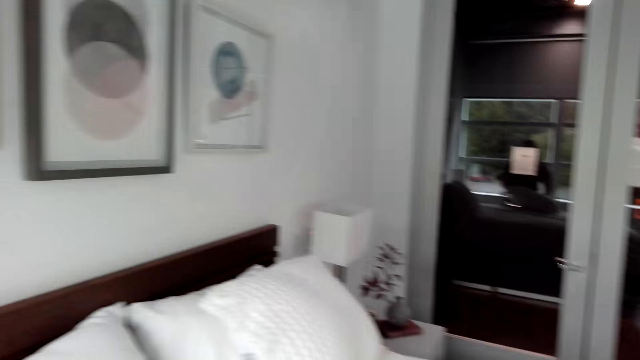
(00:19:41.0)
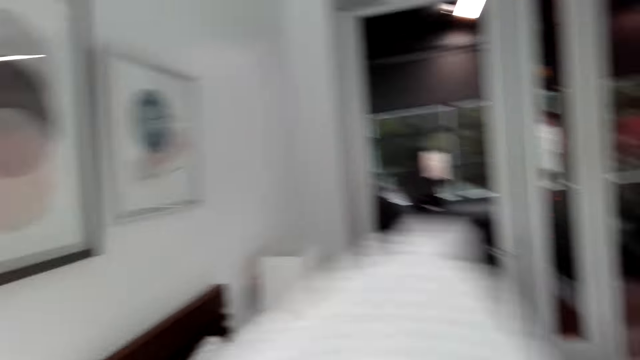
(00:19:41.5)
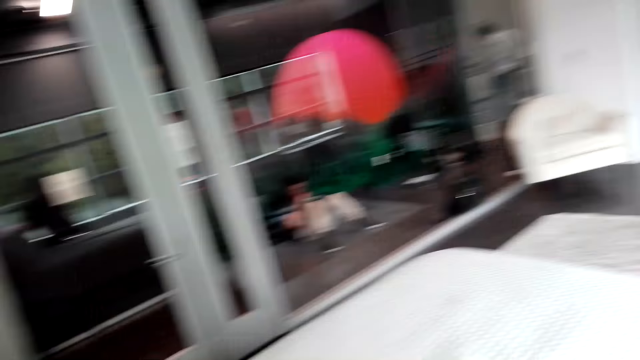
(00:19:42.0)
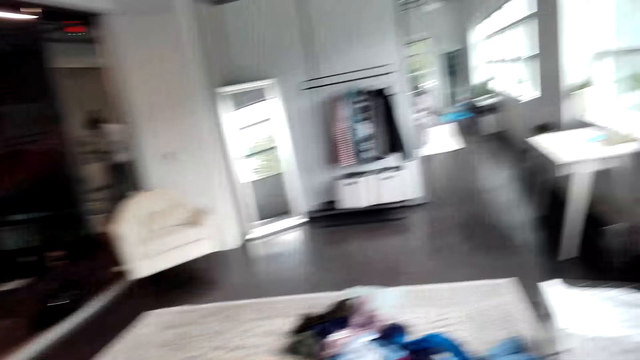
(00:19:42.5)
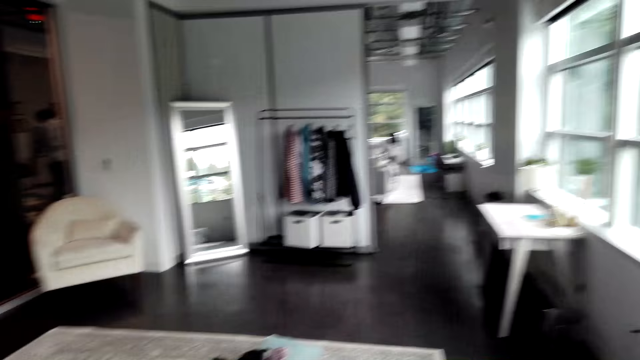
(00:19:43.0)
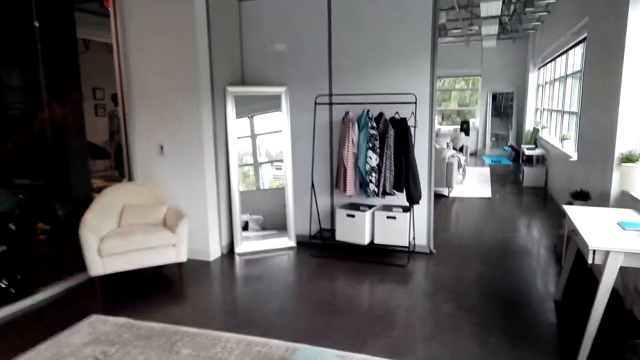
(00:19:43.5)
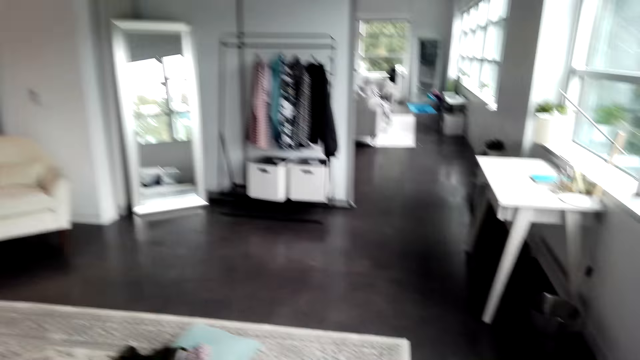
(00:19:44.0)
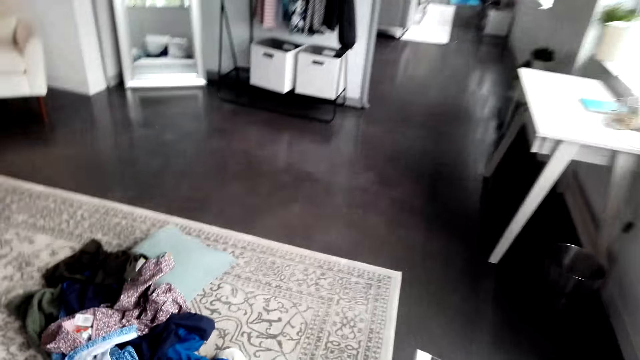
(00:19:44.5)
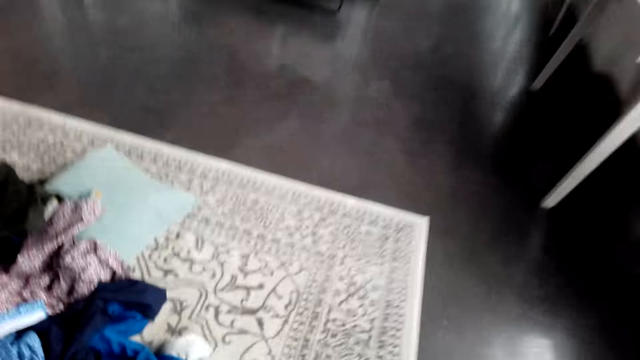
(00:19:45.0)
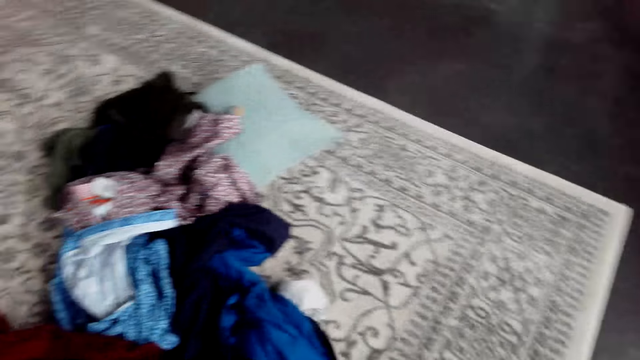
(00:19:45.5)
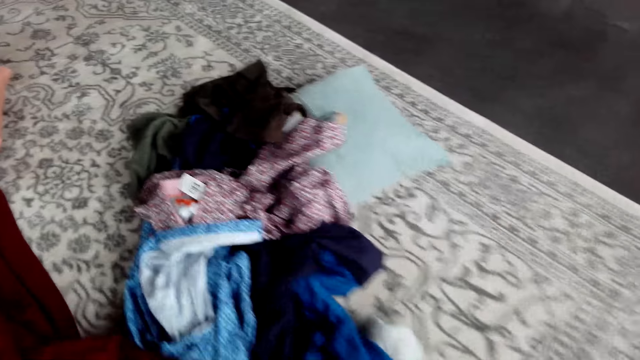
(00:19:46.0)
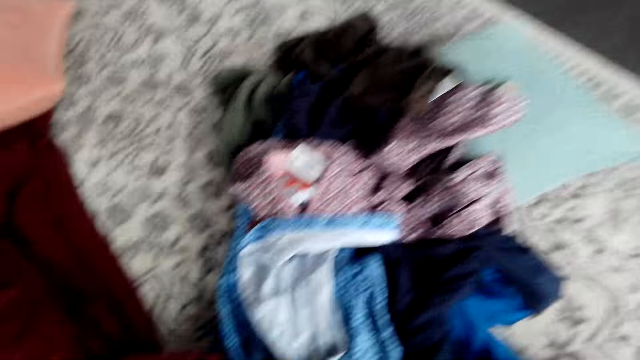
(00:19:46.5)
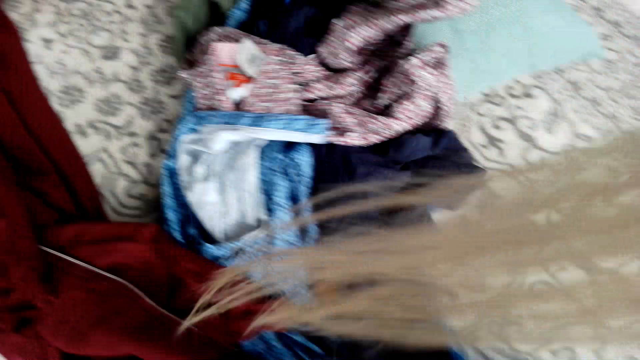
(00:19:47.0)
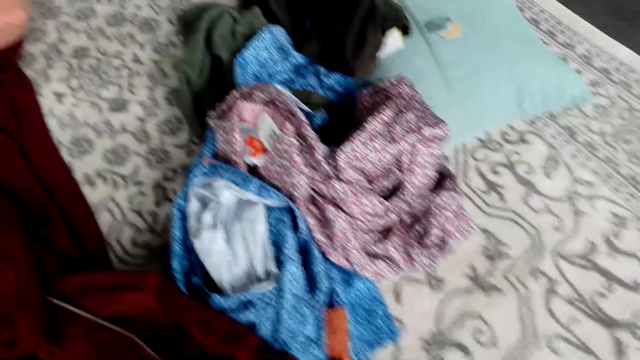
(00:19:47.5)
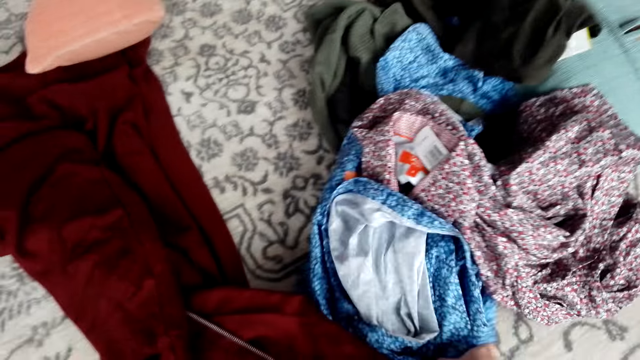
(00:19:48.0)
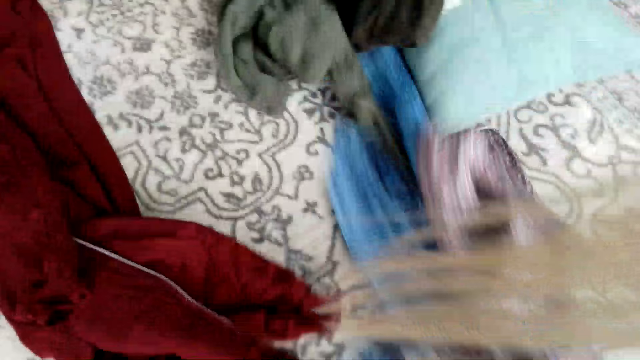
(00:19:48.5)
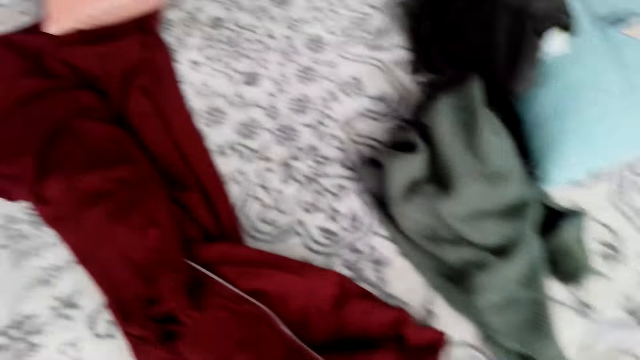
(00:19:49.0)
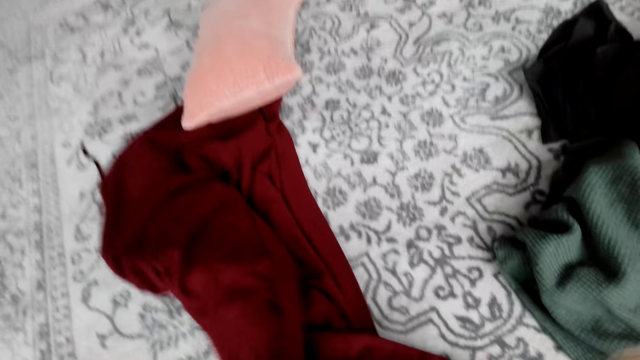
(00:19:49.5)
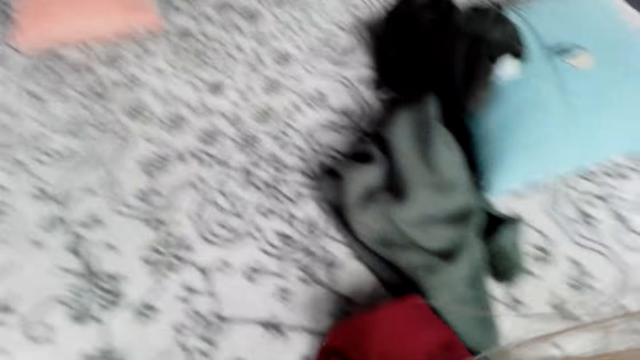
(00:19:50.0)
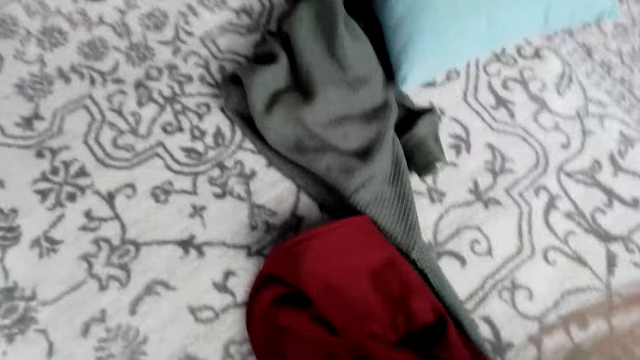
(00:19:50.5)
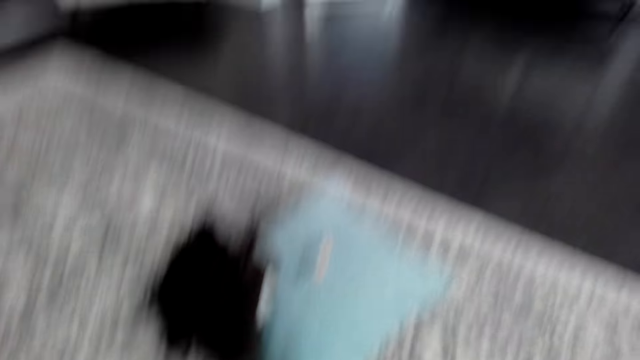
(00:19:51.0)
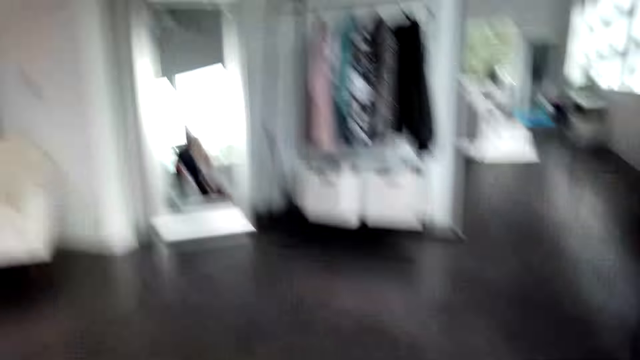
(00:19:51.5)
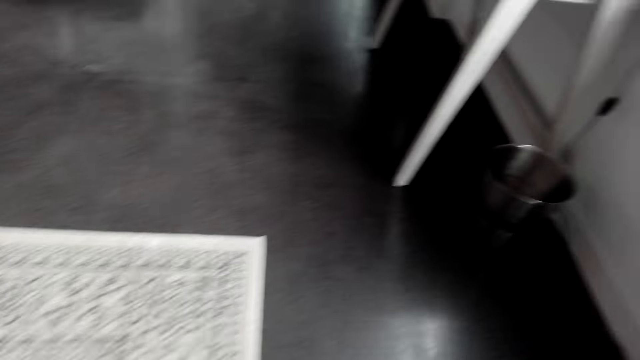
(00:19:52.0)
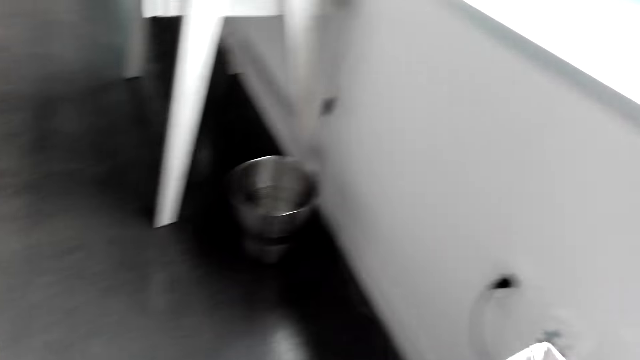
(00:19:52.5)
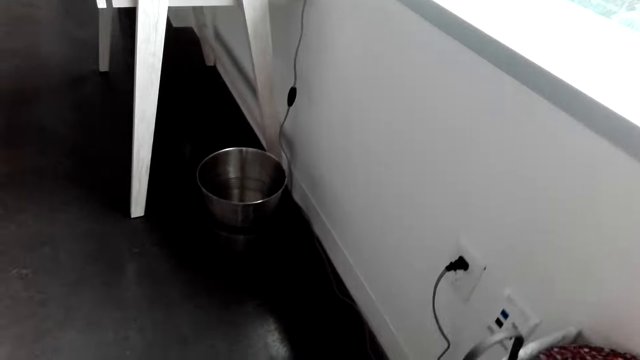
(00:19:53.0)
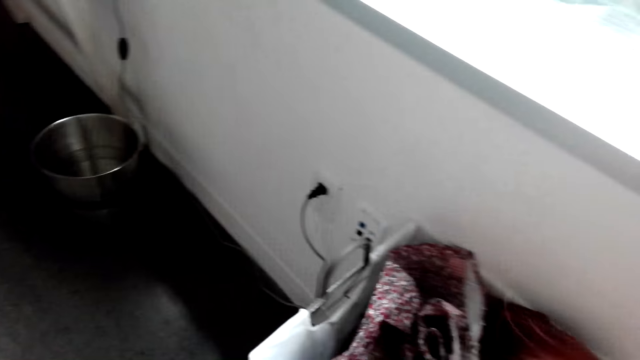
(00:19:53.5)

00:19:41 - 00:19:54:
The camera wearer walks. They pick up the clothes on the floor. They pick up the clothes on the floor again. They drop the clothes.

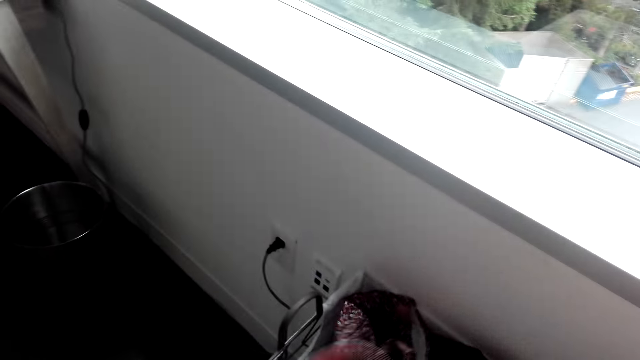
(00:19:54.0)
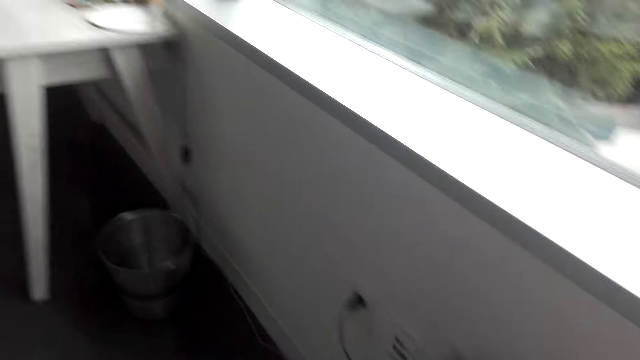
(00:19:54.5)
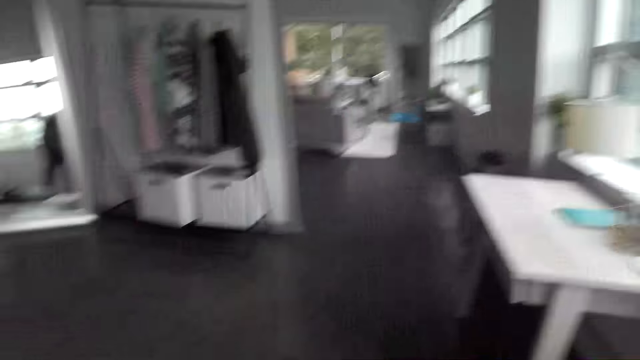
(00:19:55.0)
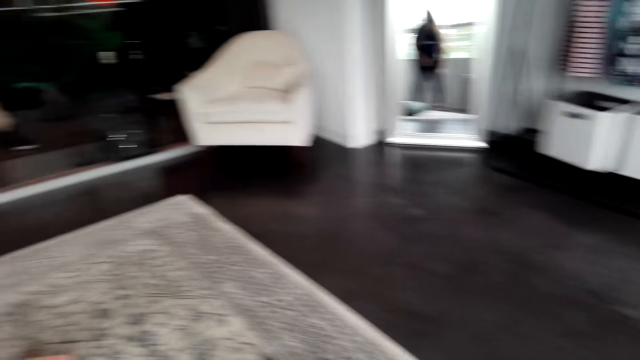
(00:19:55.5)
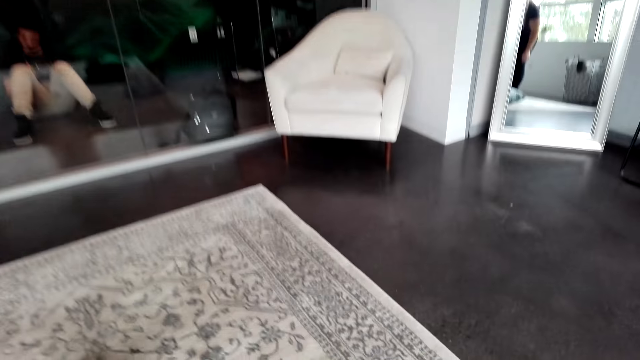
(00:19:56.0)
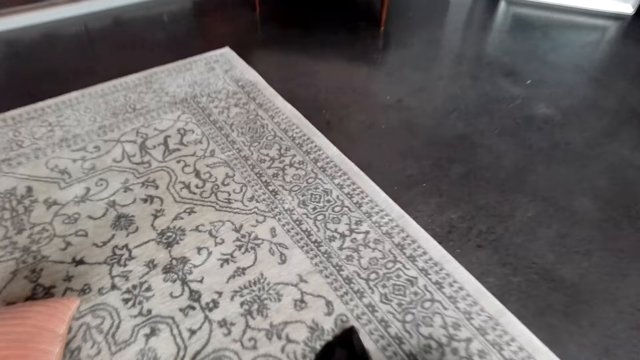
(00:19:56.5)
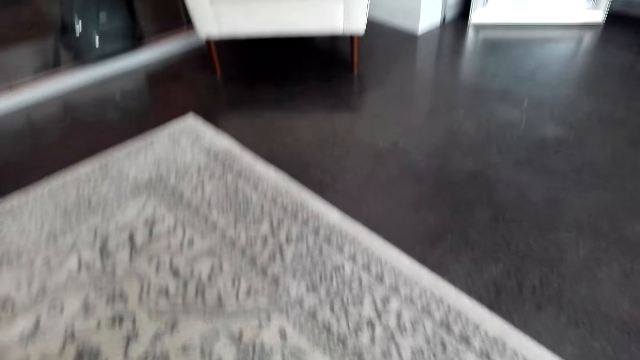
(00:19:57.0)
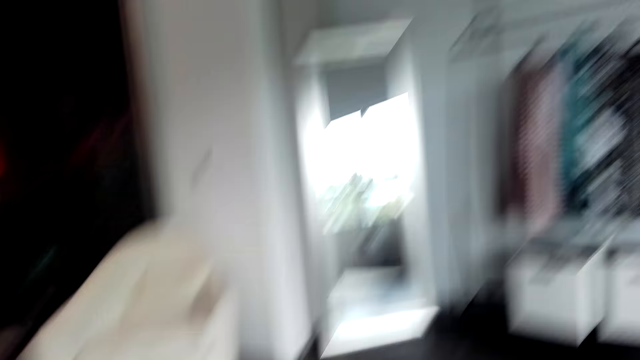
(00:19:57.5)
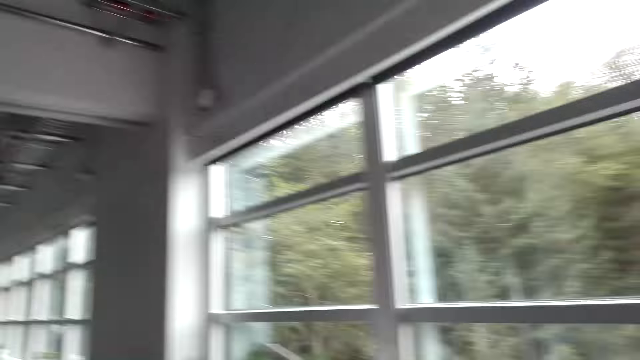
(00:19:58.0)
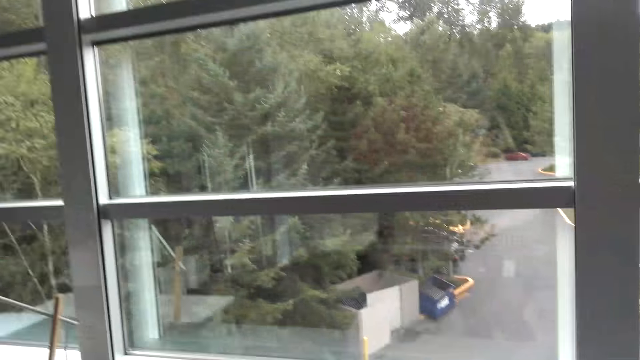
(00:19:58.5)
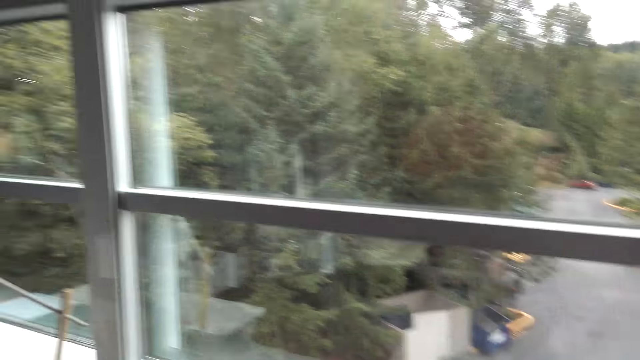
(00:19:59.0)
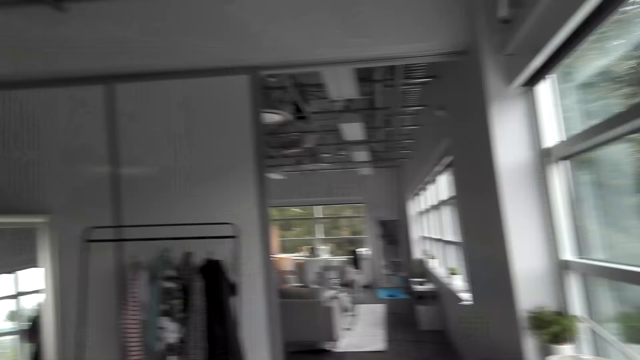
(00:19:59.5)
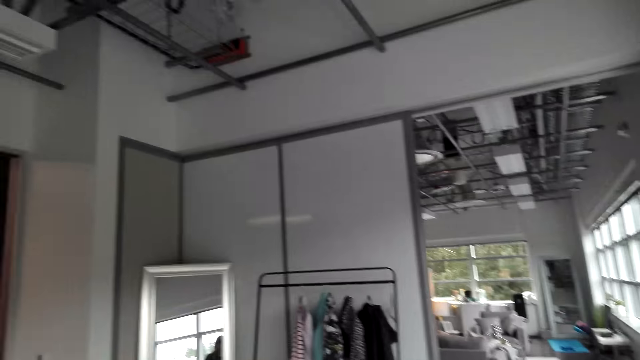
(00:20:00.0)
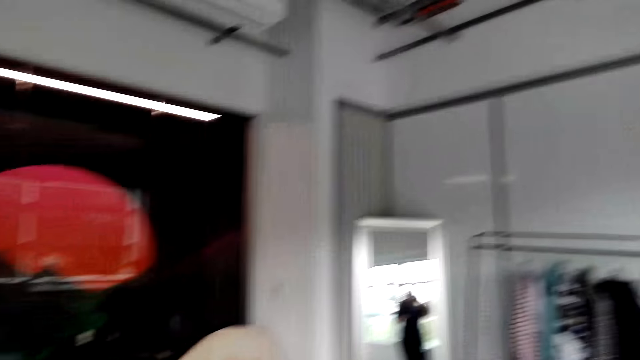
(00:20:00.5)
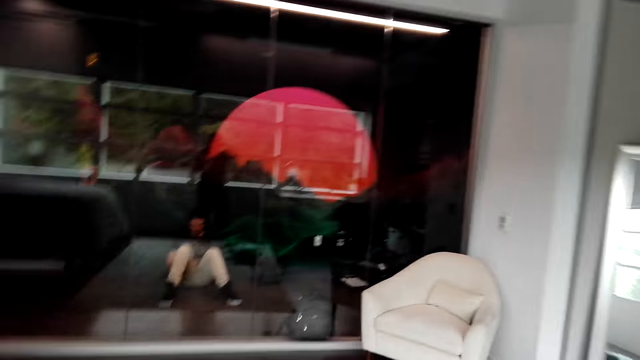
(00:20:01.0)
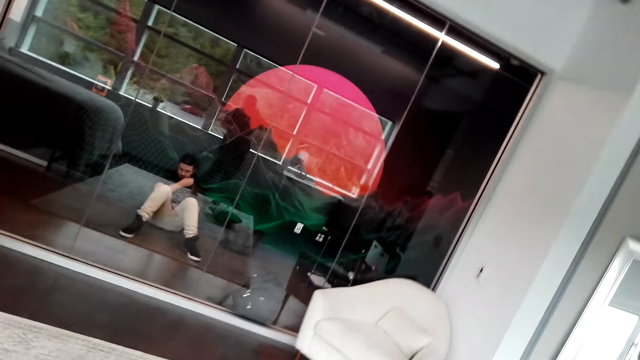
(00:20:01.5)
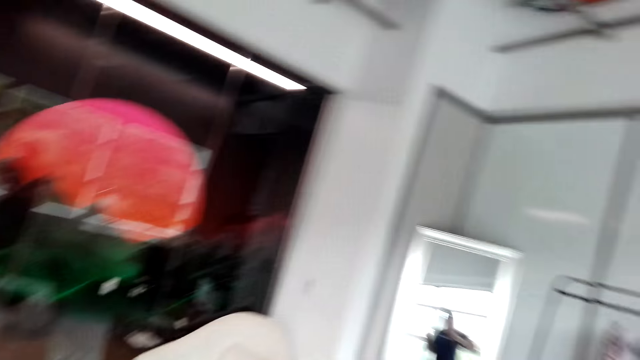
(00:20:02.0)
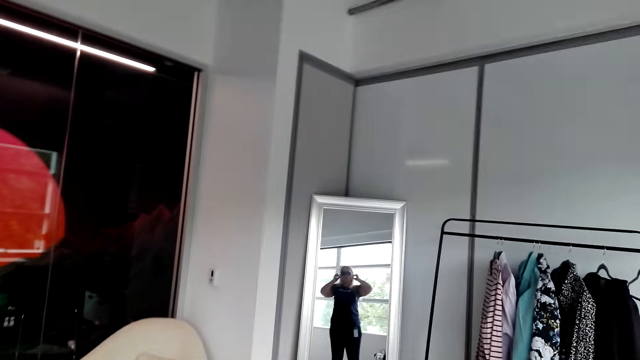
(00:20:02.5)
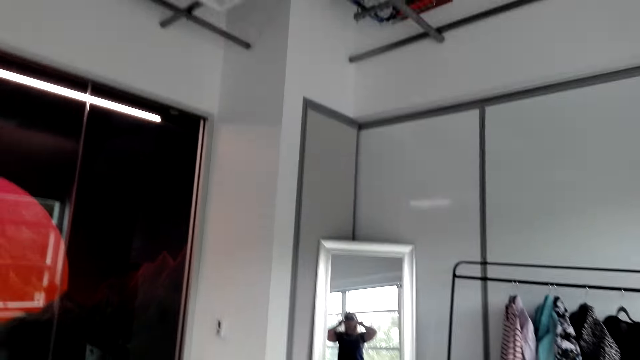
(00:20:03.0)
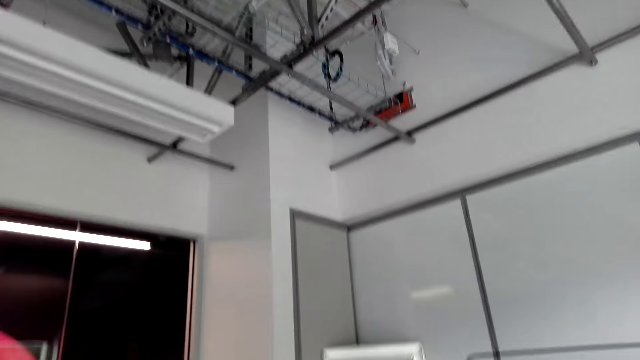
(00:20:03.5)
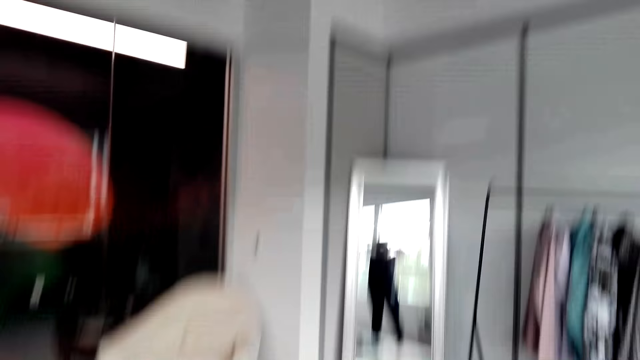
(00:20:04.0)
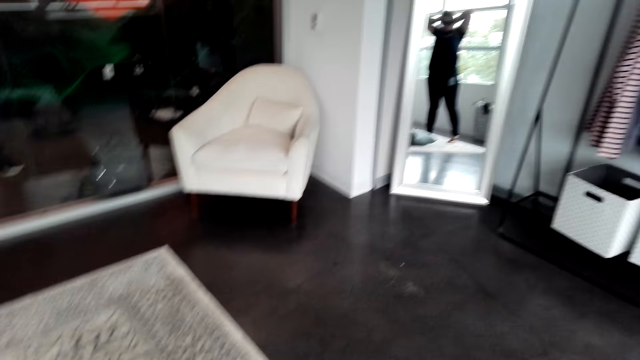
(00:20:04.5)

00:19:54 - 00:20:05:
The camera wearer puts the clothes in the bin. She looks around the room. She walks. She makes her hair.
